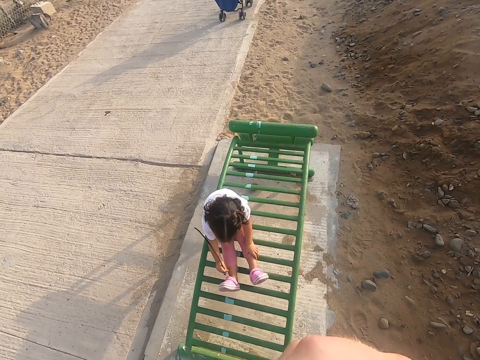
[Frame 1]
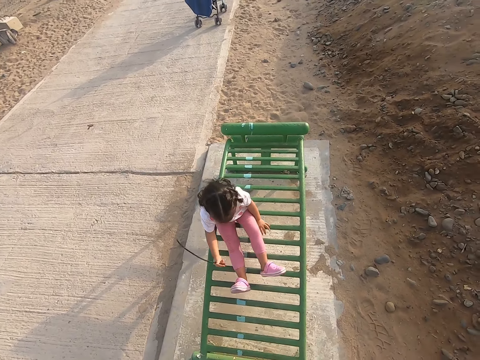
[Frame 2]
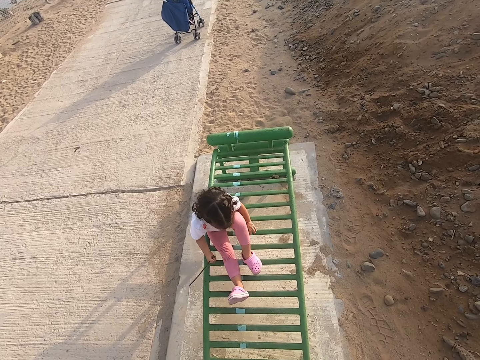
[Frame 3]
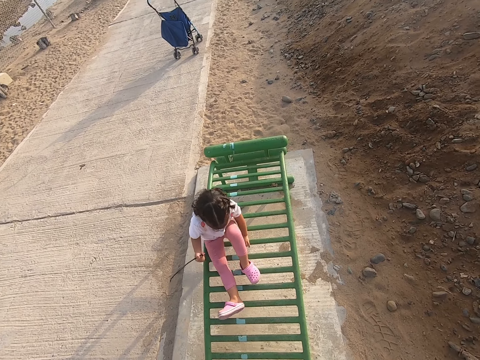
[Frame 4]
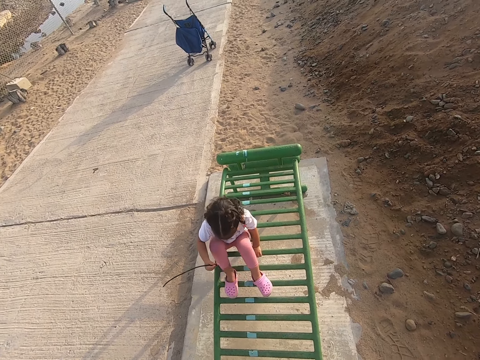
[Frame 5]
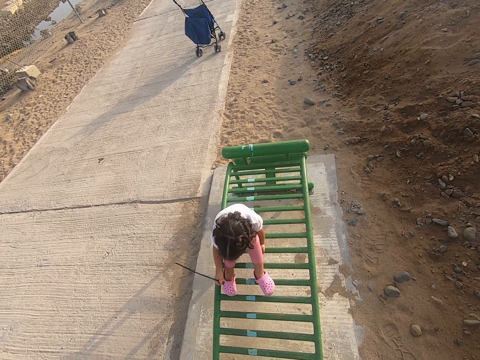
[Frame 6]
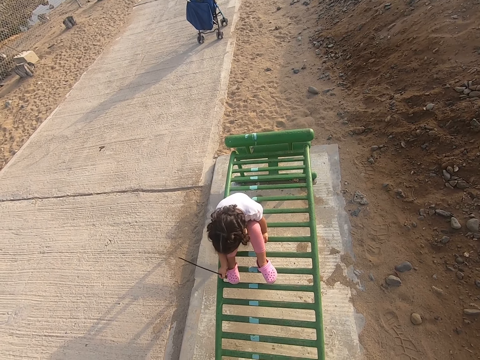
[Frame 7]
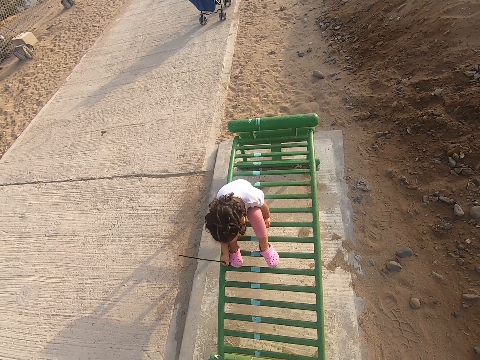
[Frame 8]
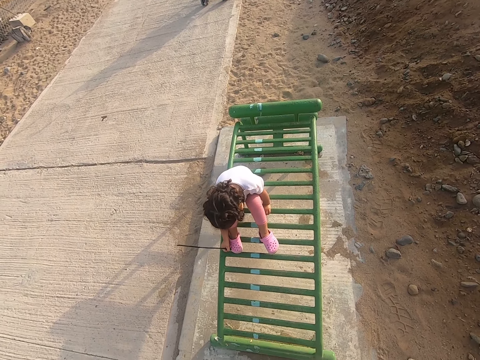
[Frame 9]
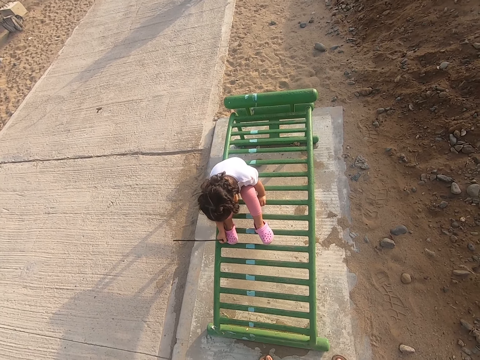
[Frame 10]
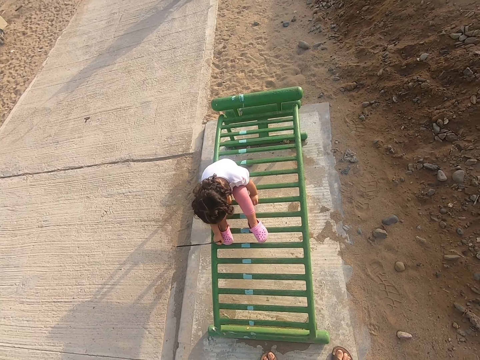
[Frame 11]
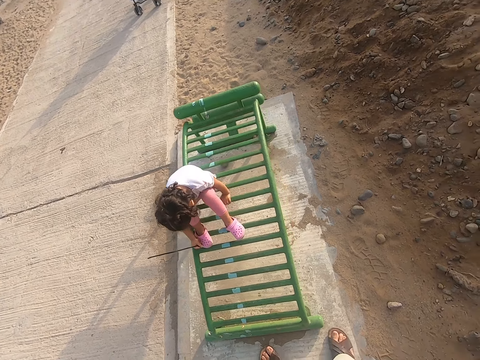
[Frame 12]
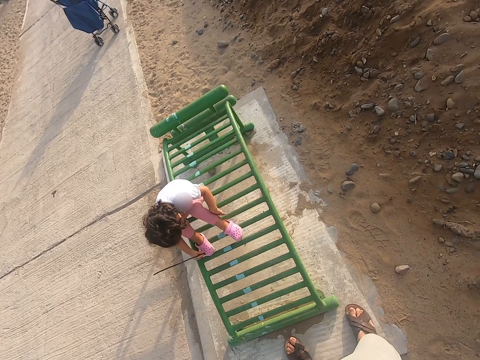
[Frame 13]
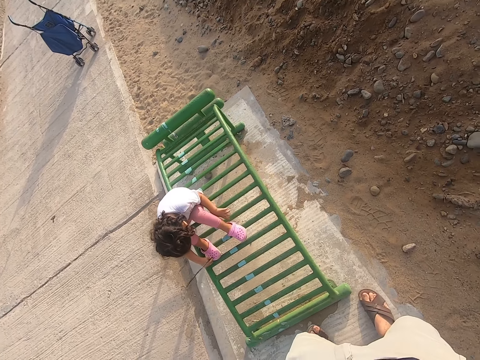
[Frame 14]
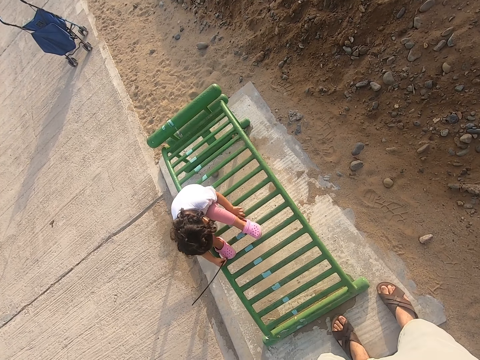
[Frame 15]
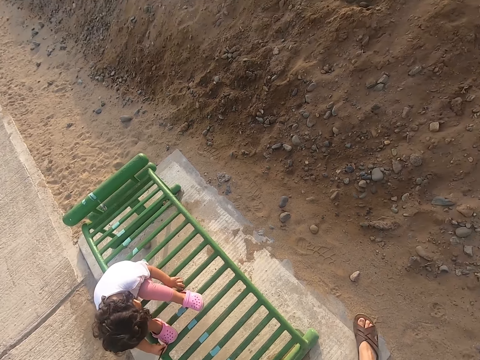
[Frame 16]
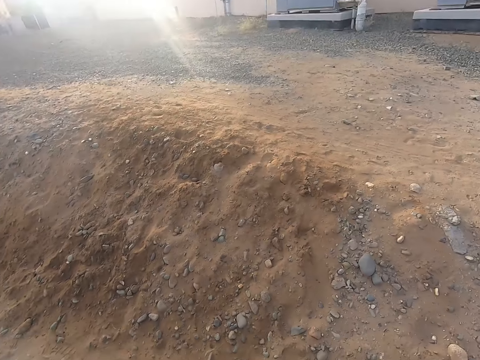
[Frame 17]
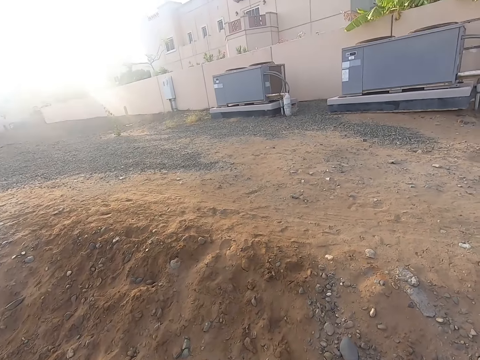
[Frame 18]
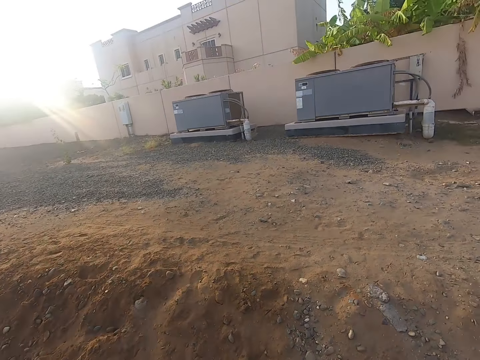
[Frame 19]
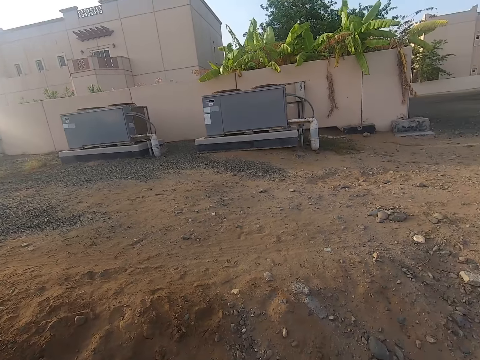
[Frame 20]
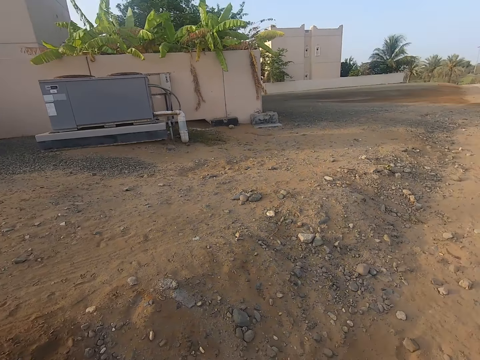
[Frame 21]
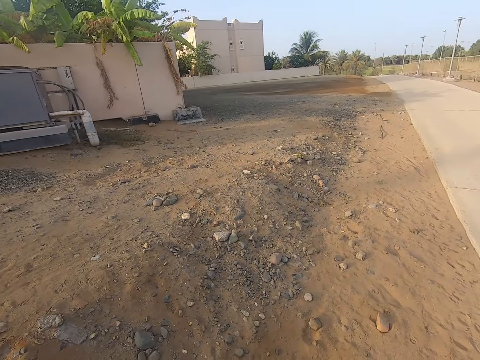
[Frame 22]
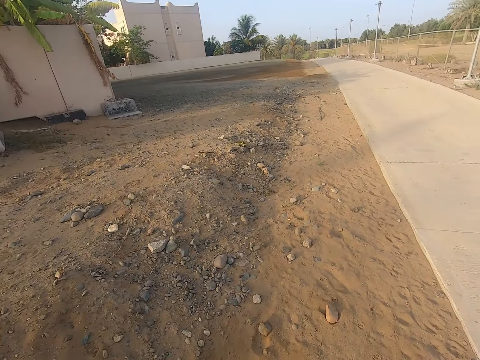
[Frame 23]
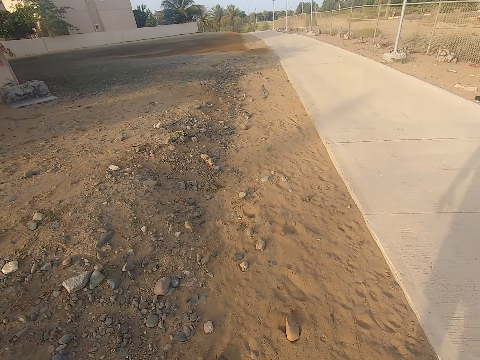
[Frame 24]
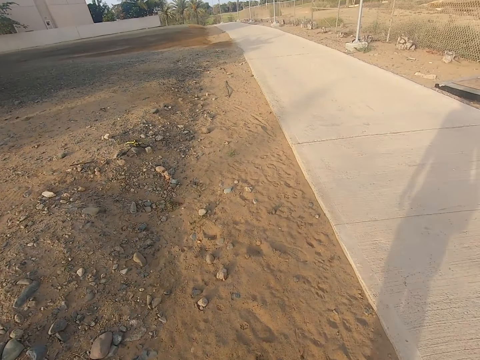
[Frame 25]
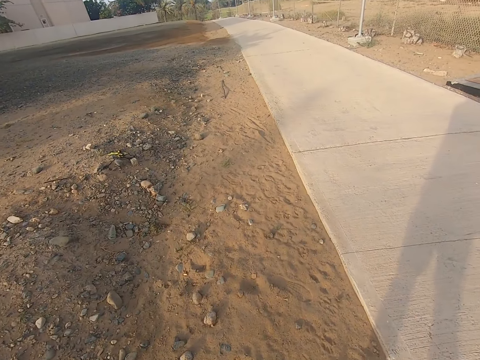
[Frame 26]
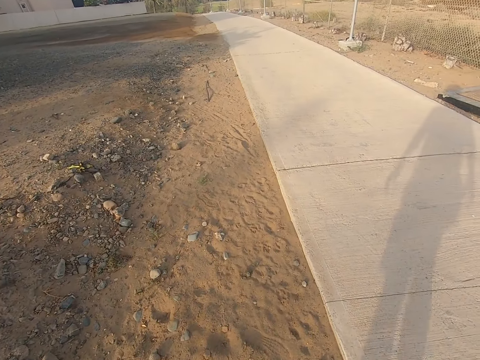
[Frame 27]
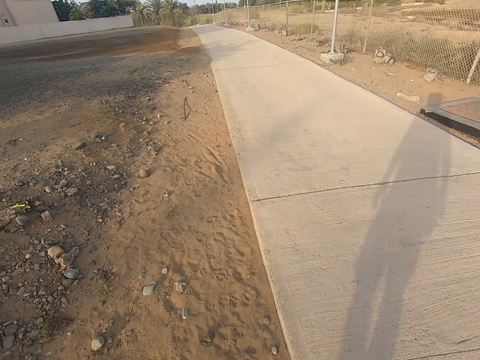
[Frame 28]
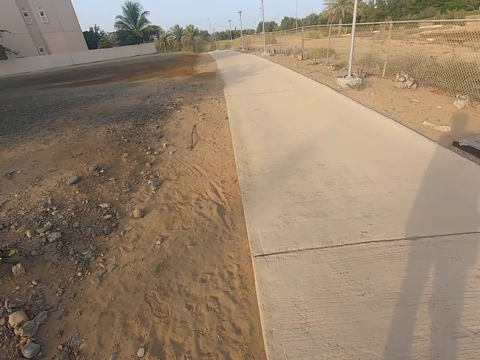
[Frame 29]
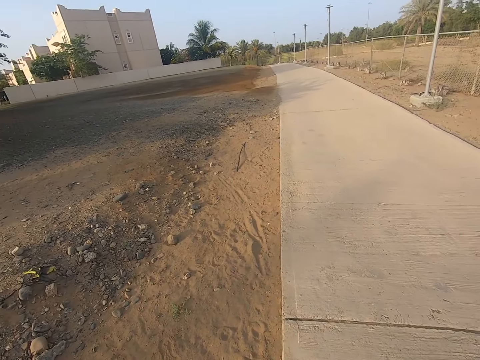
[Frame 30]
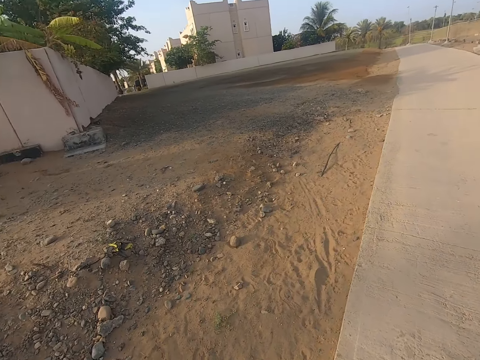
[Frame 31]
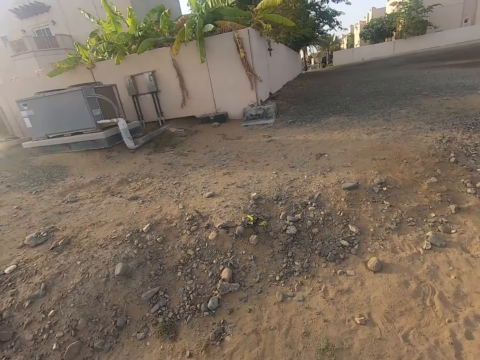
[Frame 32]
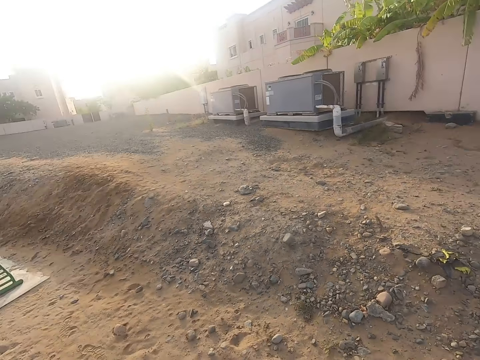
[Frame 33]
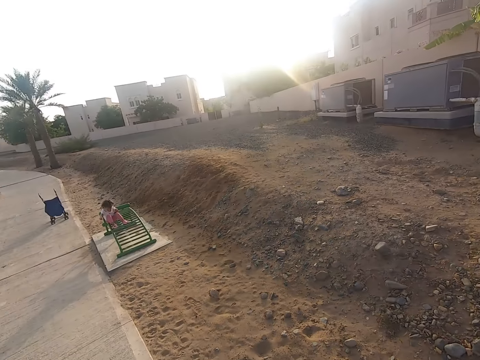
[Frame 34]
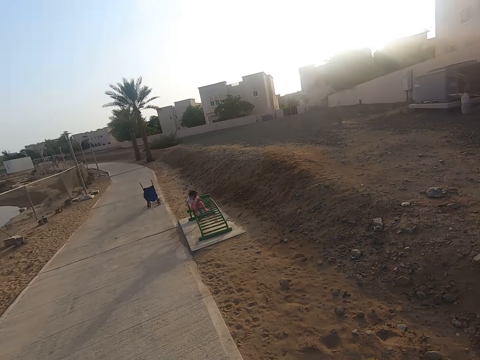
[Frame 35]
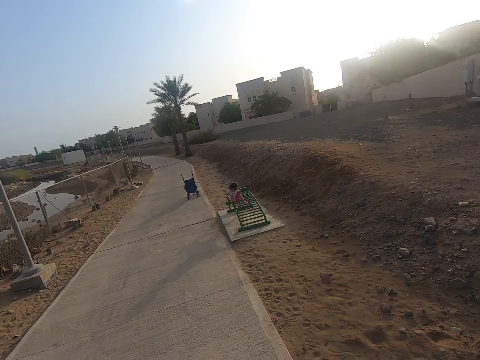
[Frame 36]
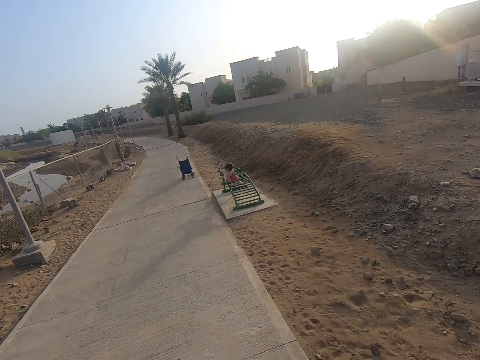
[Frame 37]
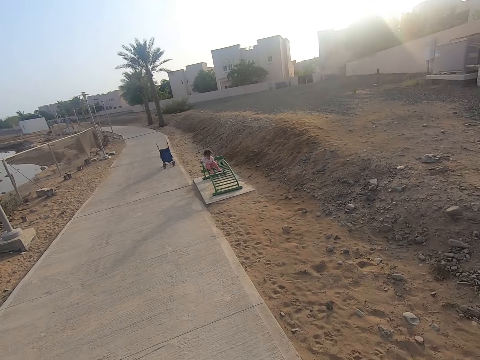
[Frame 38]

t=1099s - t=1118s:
The camera wearer looks around. They walk along the pavement. They look around.

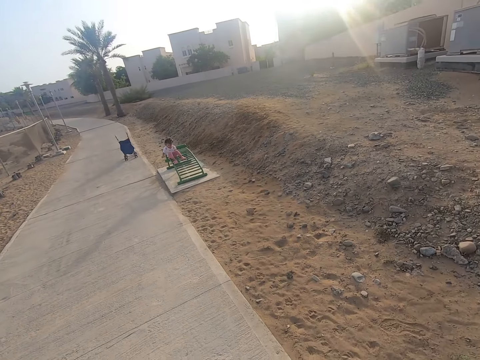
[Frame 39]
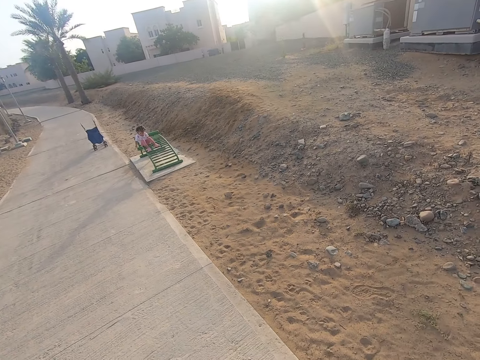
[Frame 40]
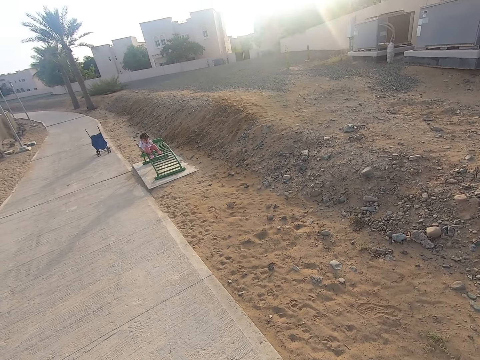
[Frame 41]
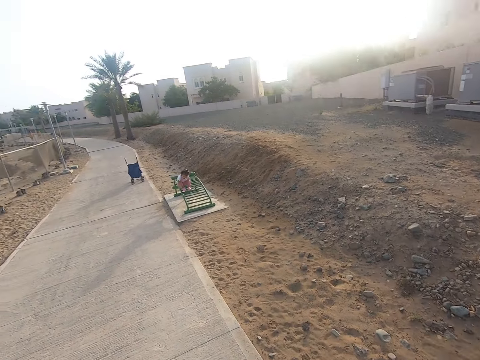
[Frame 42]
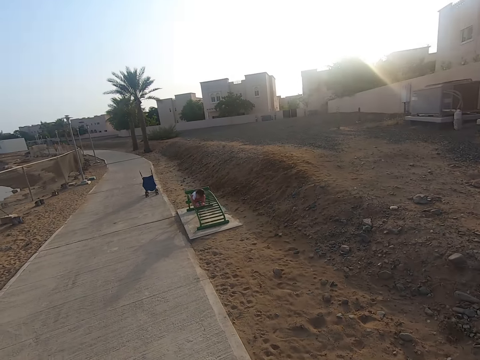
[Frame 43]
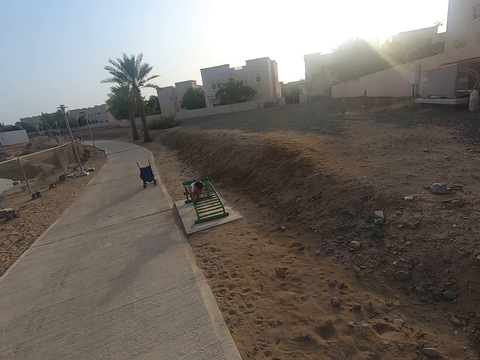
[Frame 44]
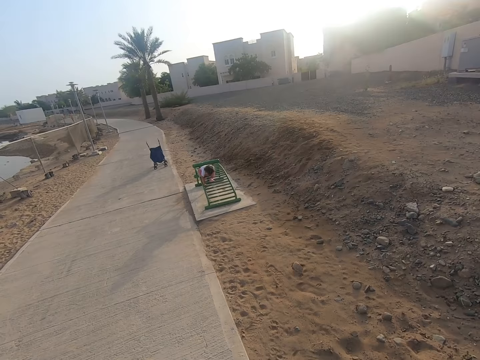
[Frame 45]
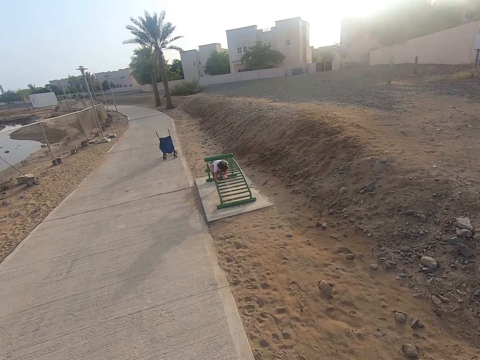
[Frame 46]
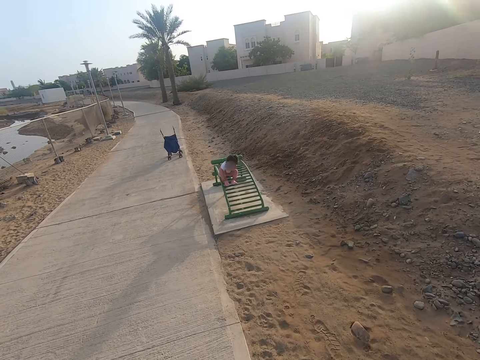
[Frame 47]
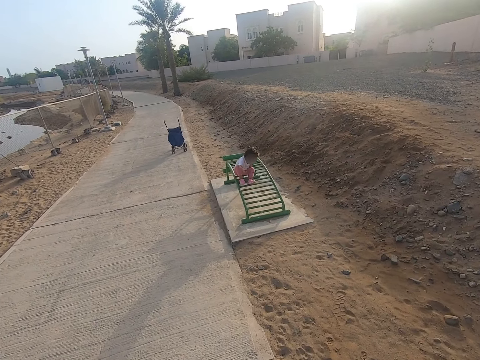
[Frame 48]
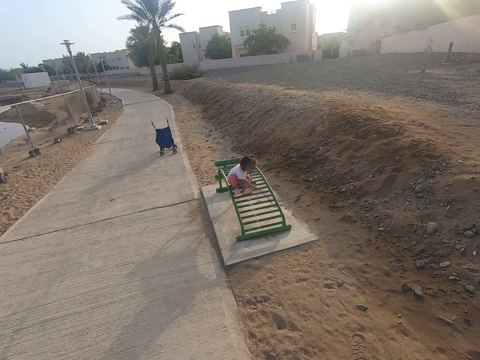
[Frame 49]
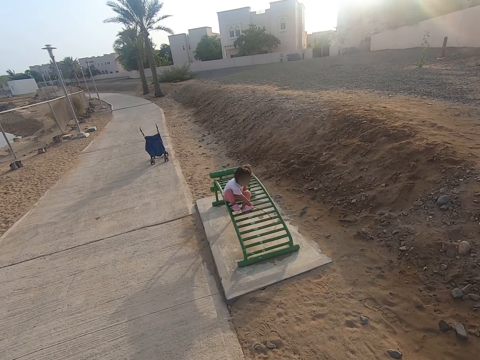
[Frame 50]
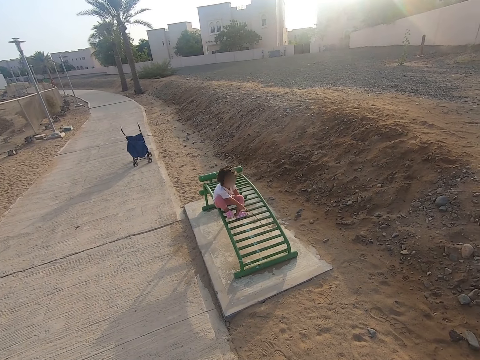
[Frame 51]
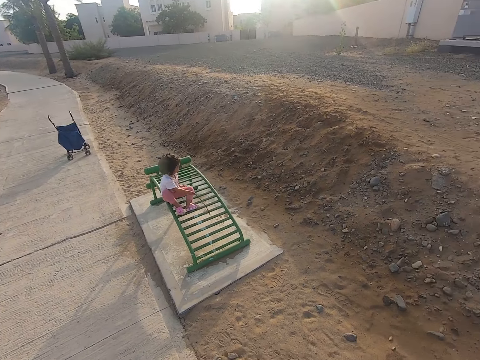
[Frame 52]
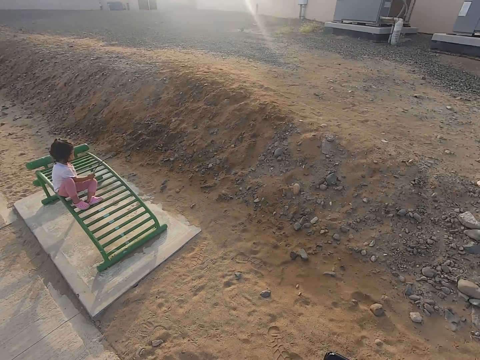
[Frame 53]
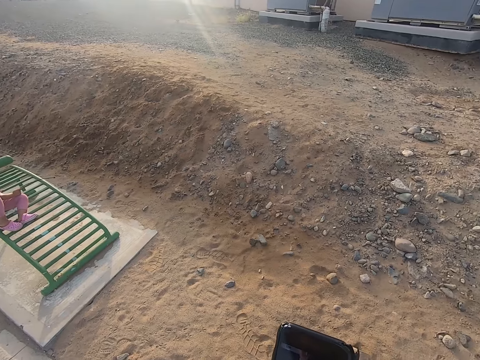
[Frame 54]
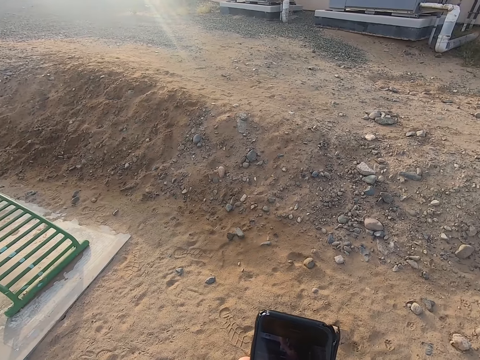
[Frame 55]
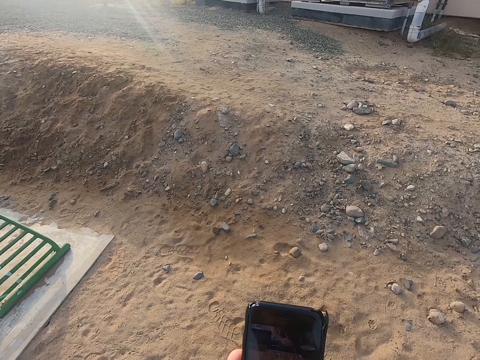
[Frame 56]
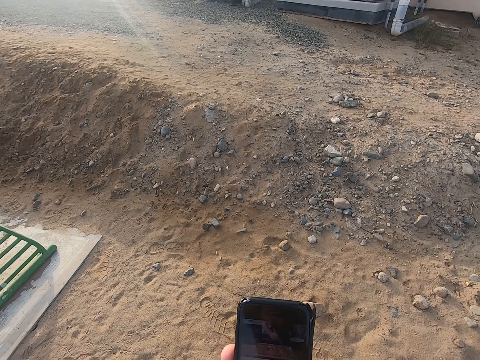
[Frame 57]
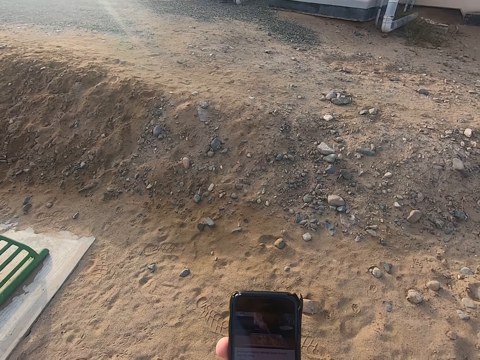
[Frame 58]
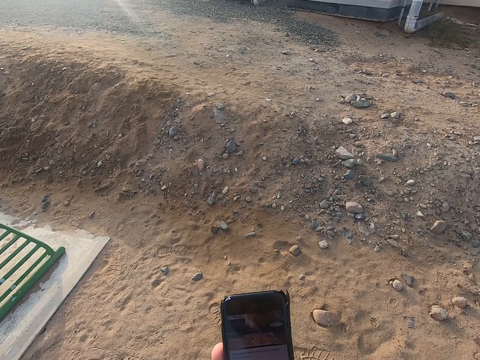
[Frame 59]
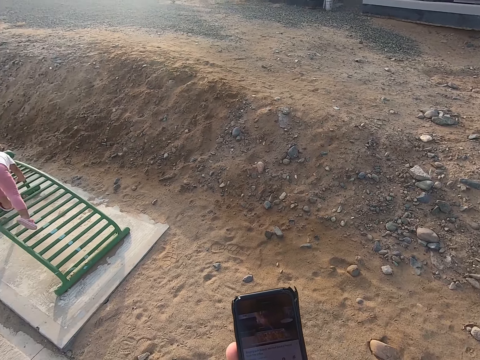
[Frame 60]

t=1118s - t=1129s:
The camera wearer walks in the sidewalk. A child plays with a stick. The camera wearer presses the phone.
